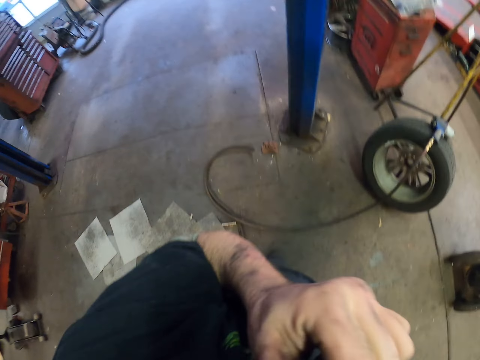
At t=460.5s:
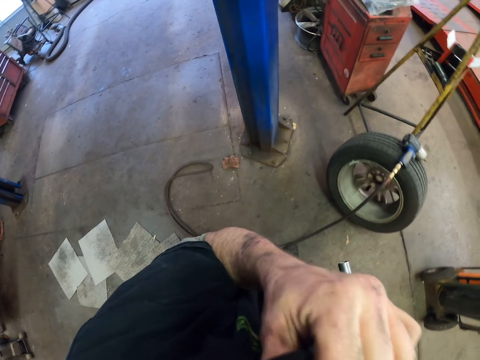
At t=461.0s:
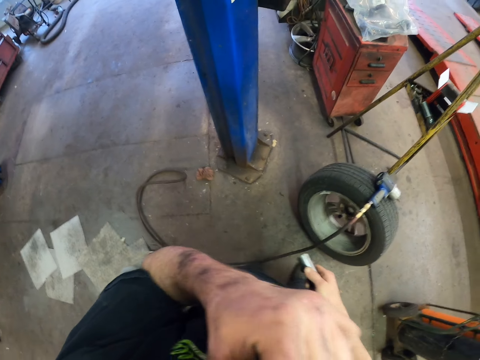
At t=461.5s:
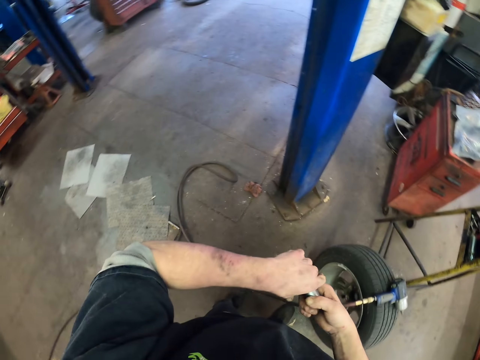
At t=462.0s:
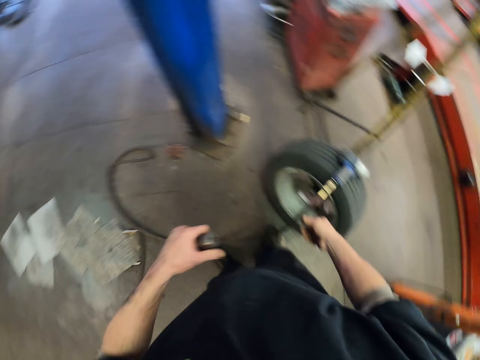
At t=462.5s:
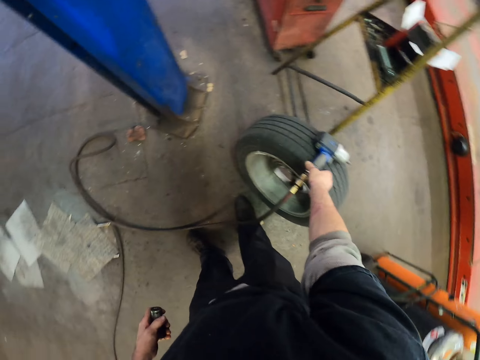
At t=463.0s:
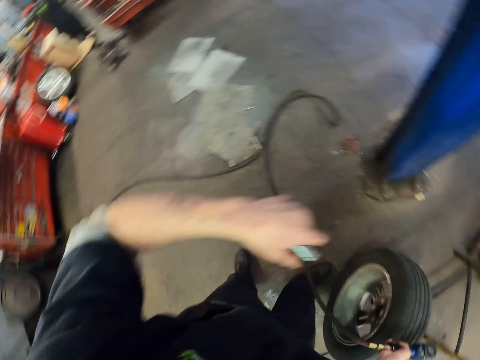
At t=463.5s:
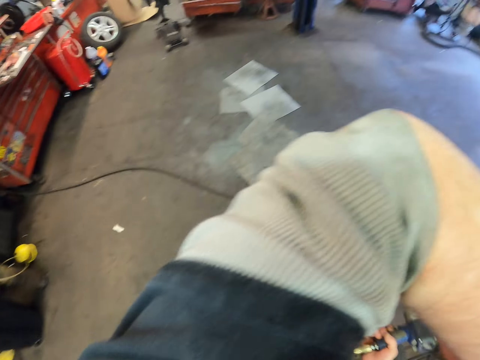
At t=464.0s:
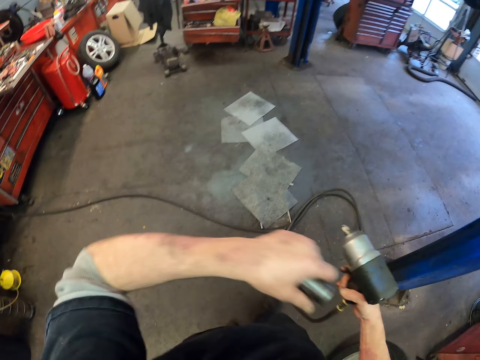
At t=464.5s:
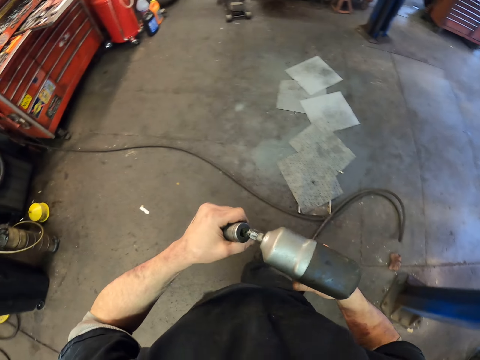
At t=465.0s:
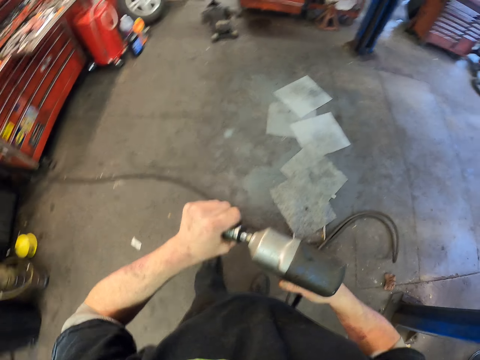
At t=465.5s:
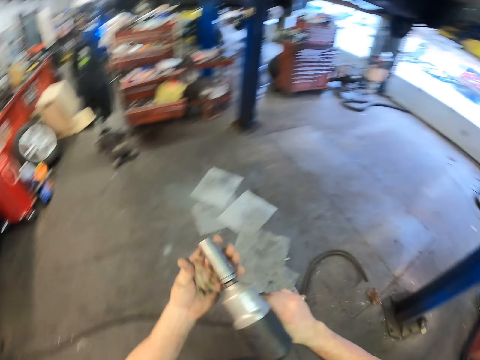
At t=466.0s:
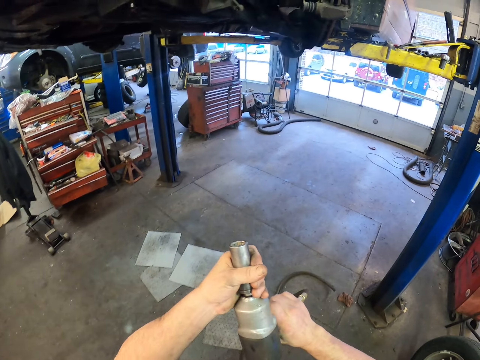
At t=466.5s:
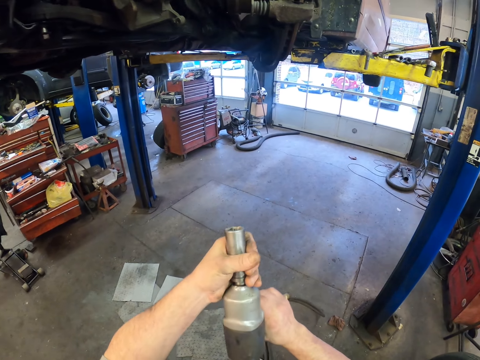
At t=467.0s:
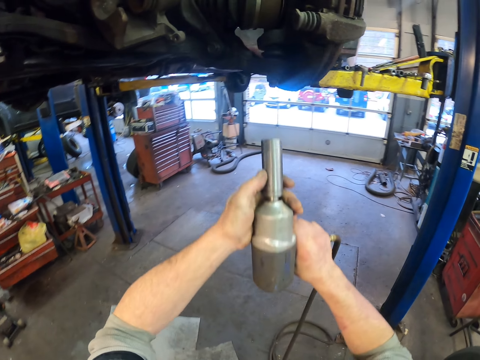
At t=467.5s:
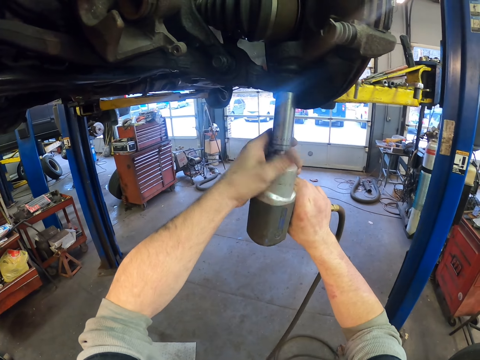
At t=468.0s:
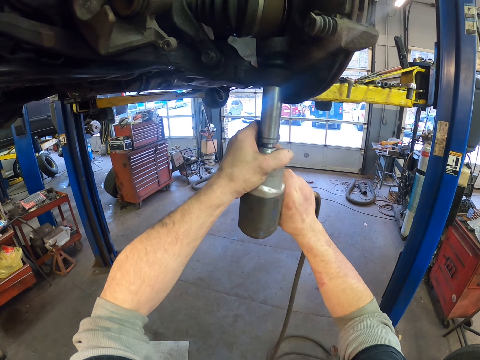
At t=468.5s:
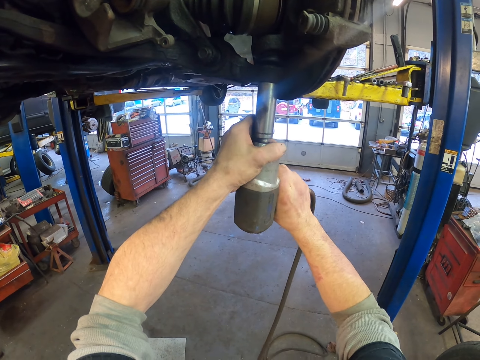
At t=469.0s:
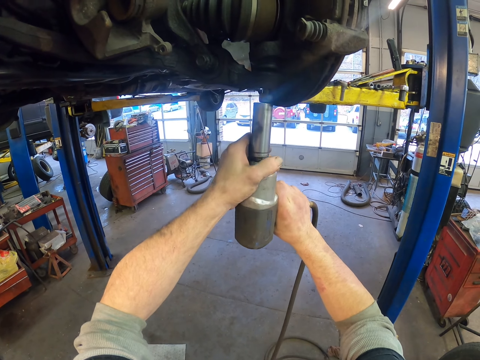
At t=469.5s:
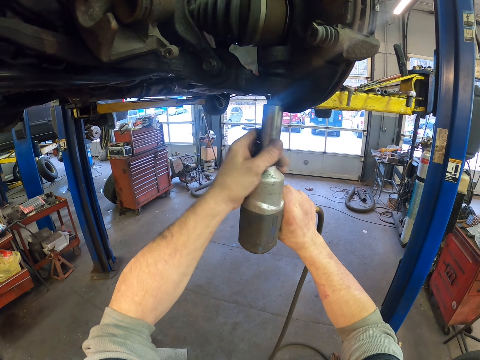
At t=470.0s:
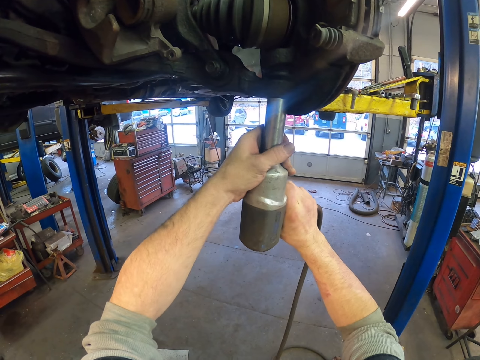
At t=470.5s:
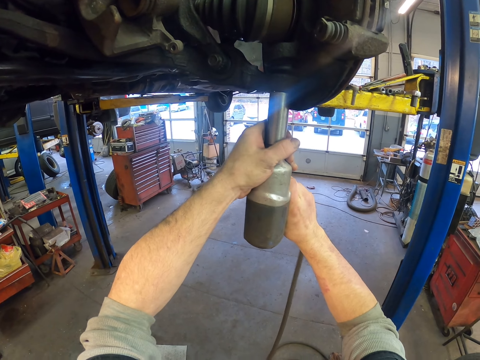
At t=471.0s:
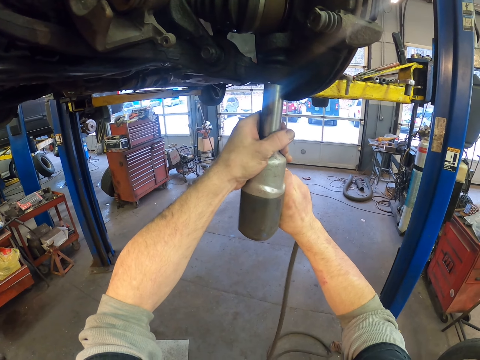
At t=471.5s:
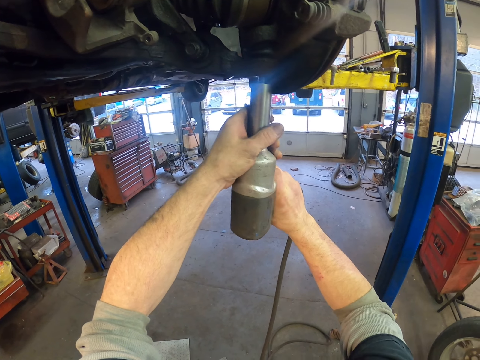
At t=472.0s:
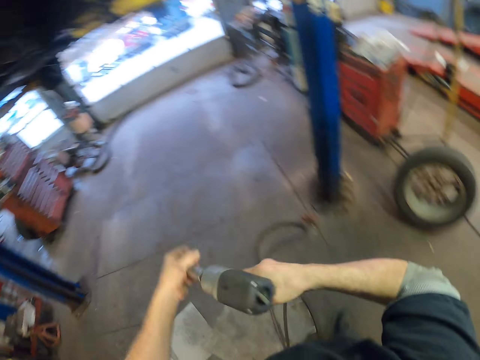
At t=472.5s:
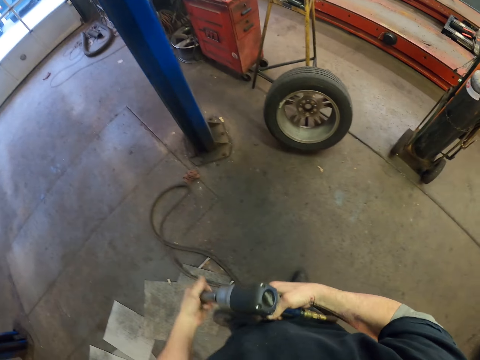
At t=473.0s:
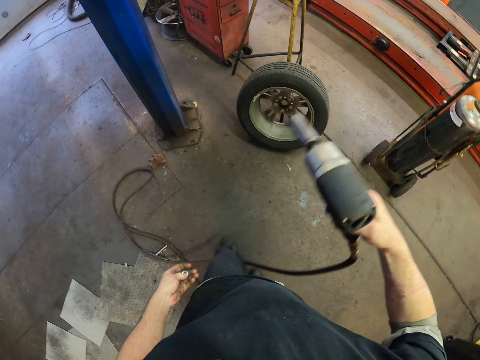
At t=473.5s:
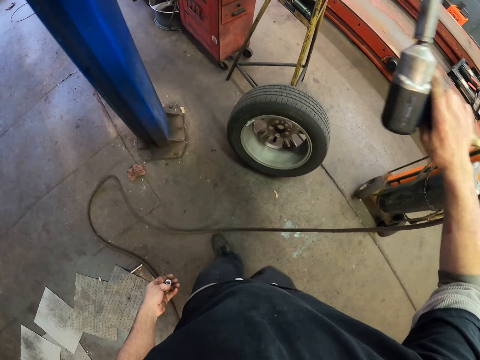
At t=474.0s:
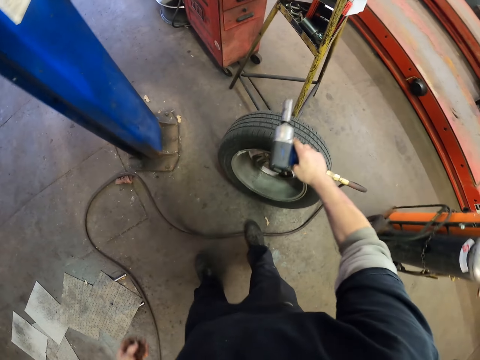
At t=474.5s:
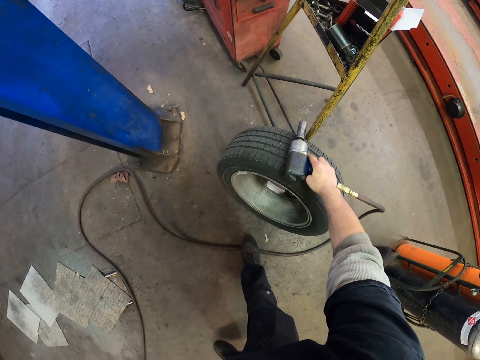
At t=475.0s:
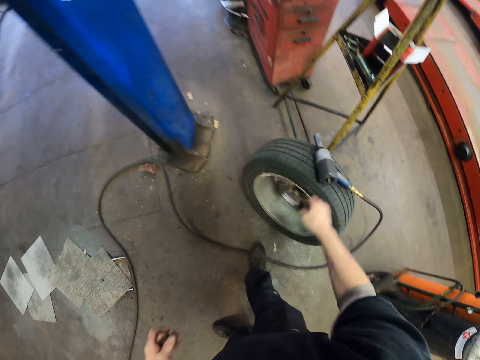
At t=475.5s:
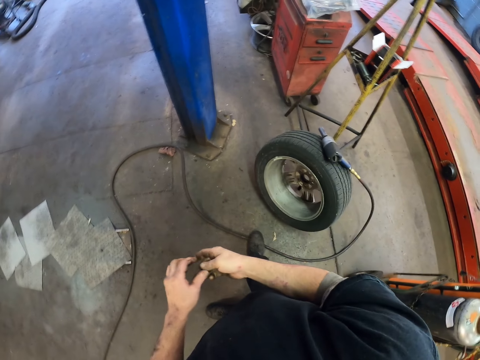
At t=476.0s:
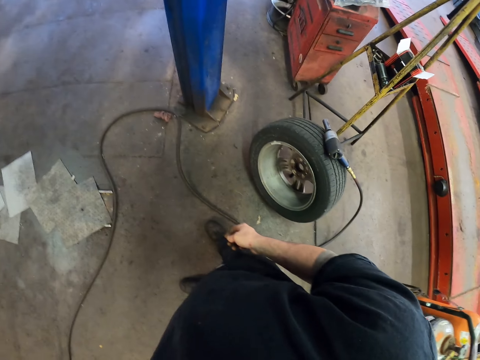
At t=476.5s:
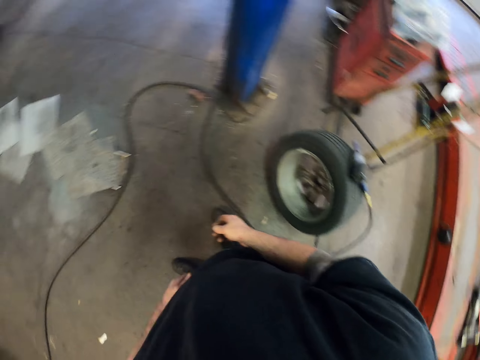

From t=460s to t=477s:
The camera wearer picks up the drill machine. They fix a metal on the drill. They drill the bolt. They put the drill on the tire.

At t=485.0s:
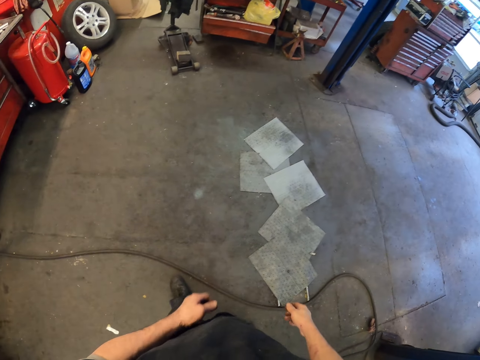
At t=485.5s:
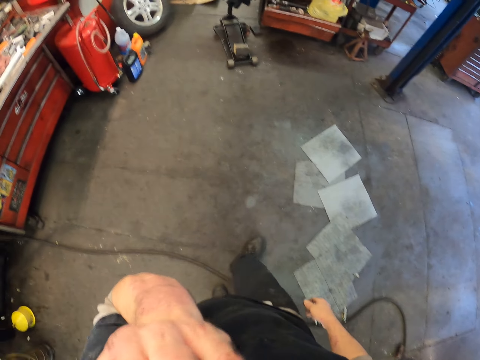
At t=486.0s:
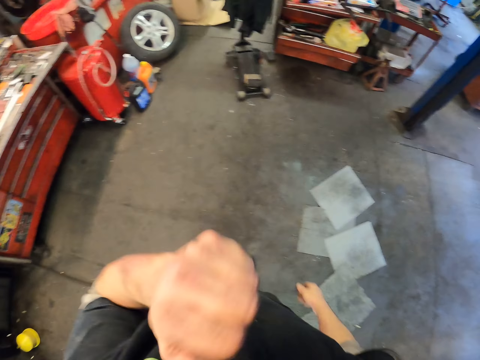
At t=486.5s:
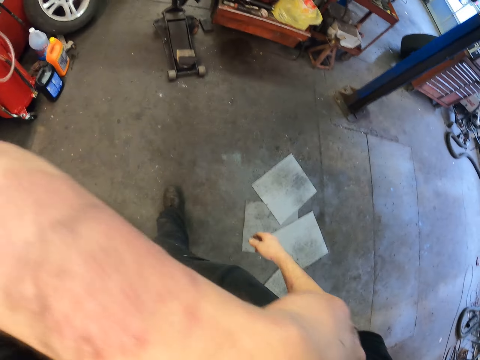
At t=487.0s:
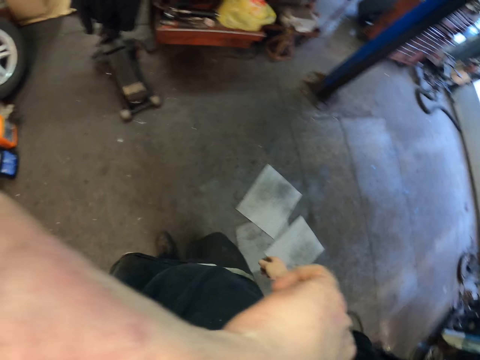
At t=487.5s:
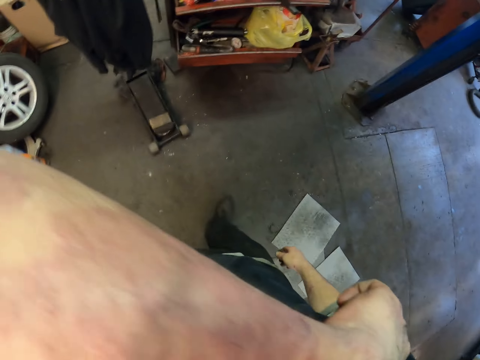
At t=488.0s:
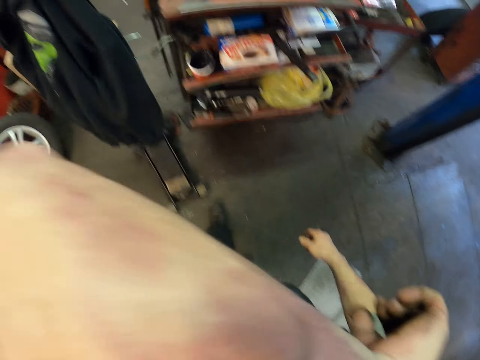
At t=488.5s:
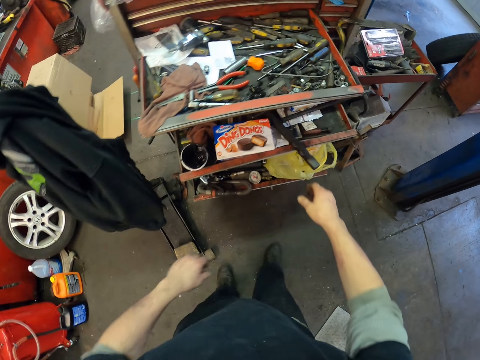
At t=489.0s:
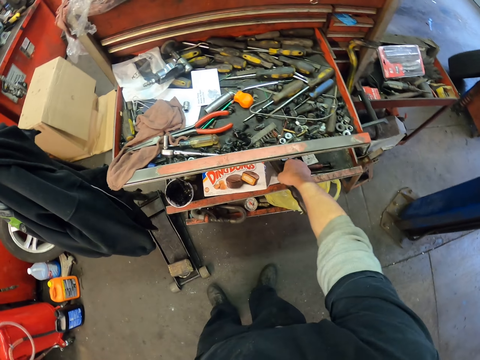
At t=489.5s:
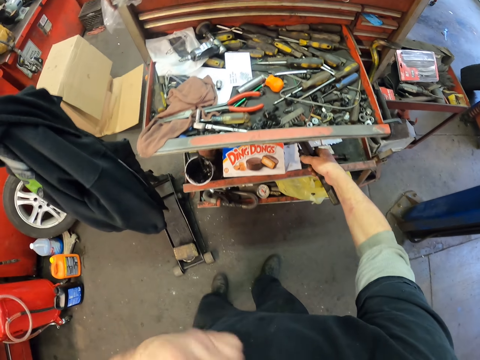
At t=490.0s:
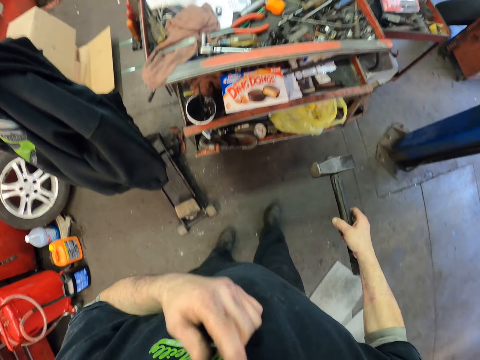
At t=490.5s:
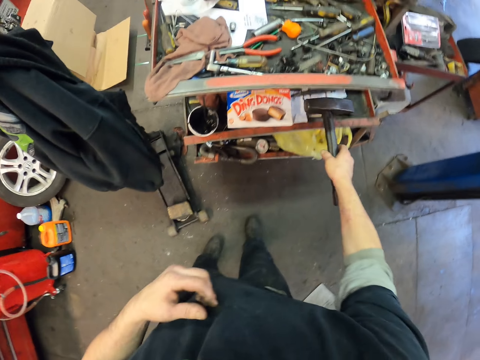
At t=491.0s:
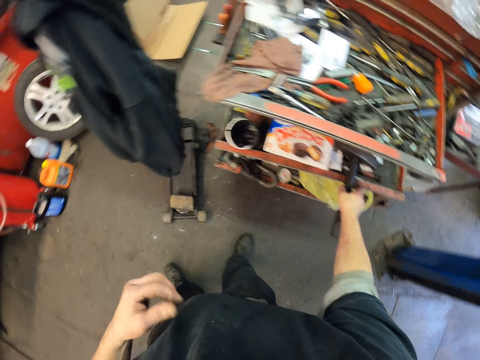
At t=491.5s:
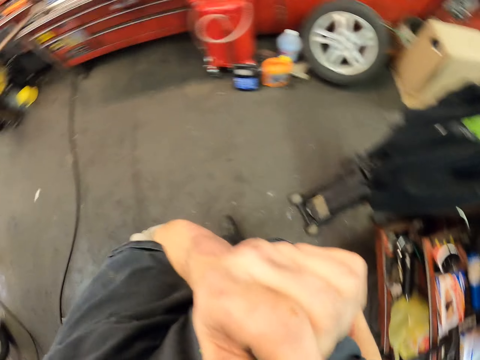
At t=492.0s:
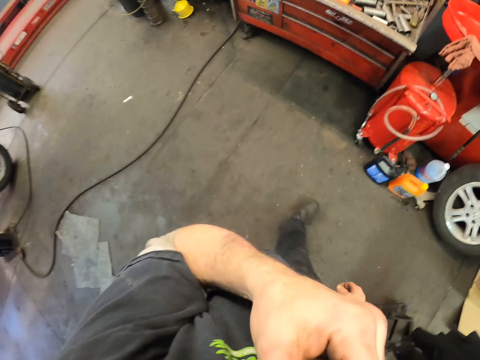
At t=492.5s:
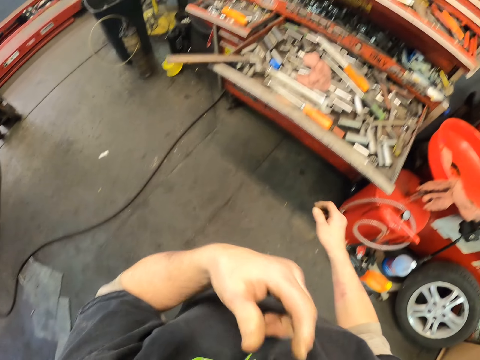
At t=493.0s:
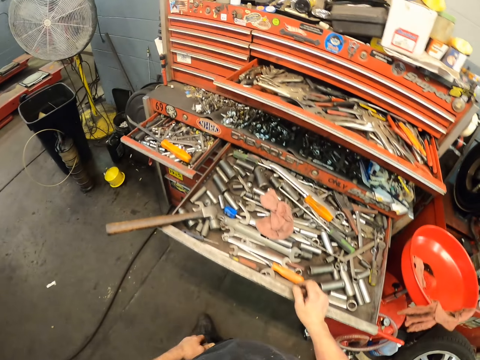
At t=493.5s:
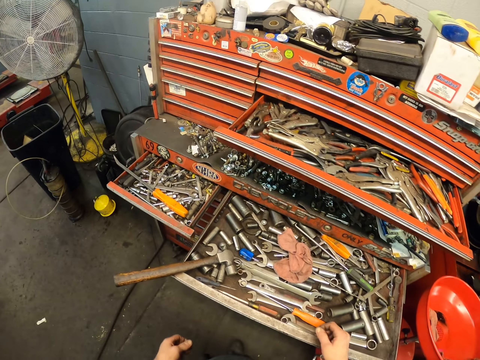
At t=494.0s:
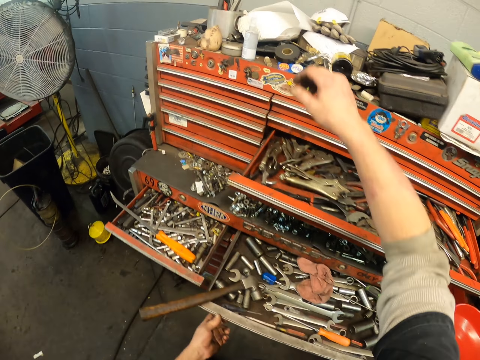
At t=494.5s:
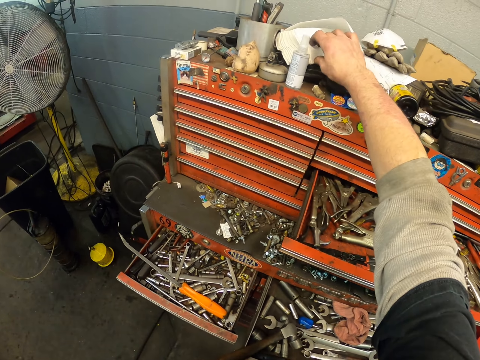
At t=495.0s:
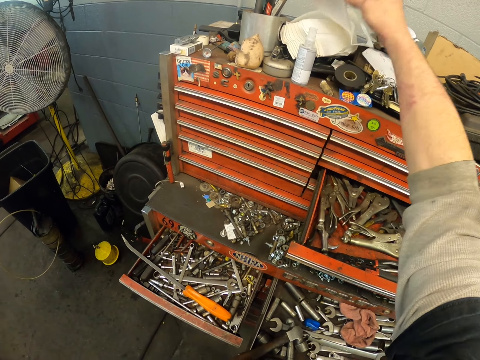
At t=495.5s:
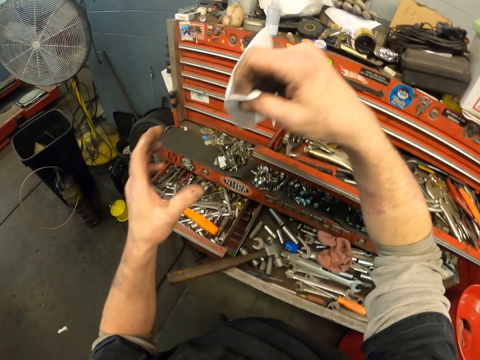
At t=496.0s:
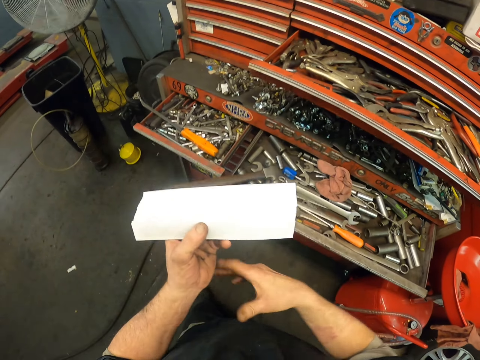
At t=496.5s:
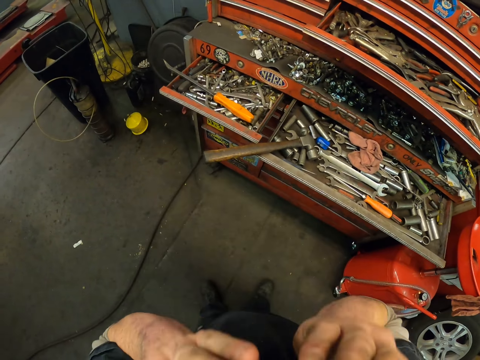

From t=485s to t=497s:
The camera wearer walks around. They take the mallet from the tools. They return the mallet to the tools. They walk around. They take a serviette.
